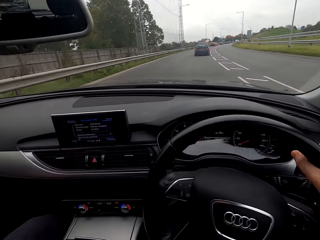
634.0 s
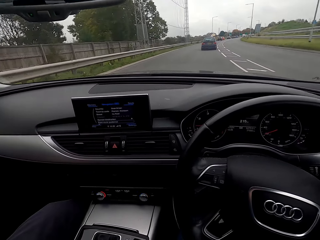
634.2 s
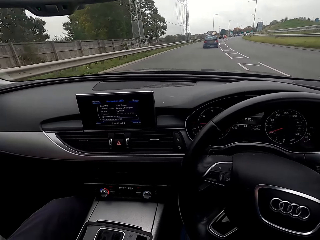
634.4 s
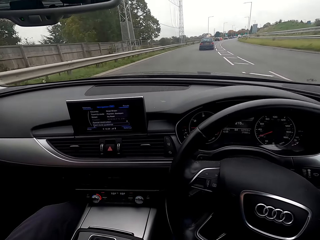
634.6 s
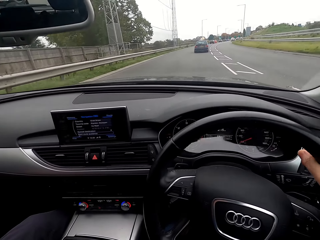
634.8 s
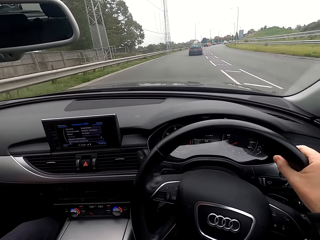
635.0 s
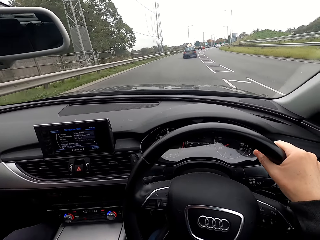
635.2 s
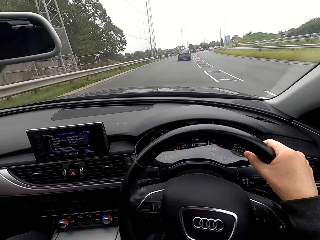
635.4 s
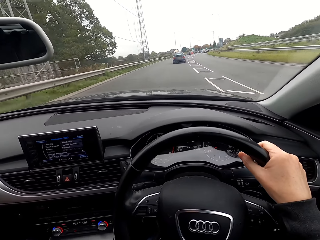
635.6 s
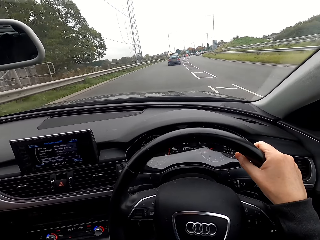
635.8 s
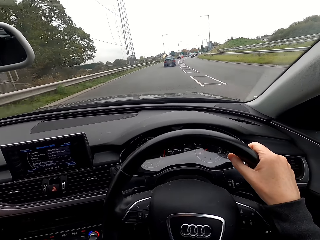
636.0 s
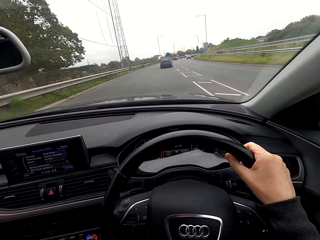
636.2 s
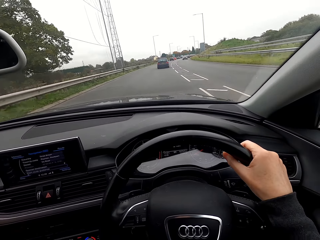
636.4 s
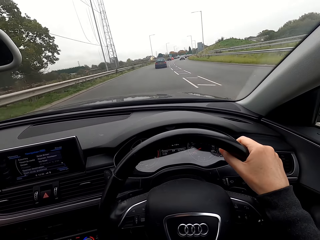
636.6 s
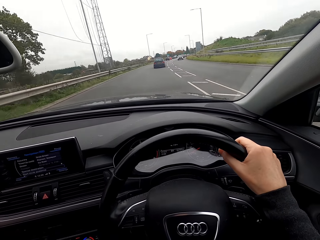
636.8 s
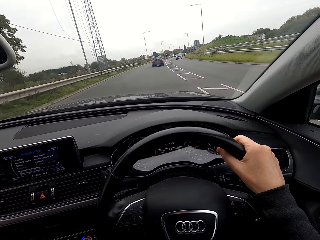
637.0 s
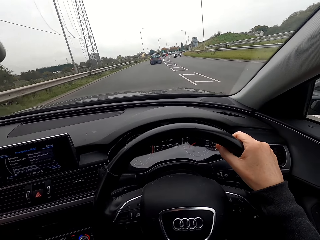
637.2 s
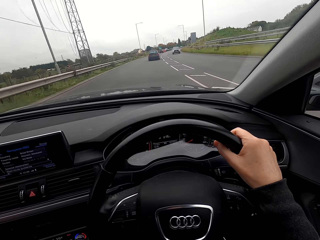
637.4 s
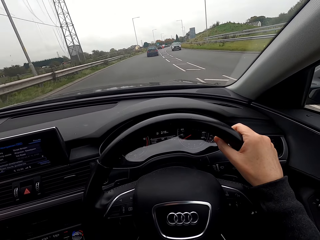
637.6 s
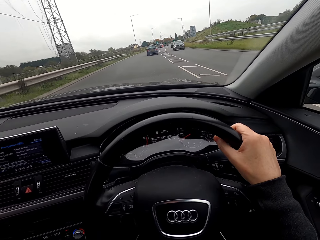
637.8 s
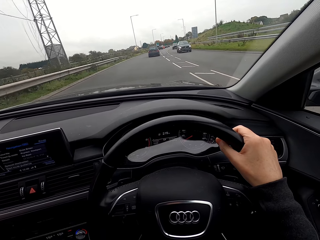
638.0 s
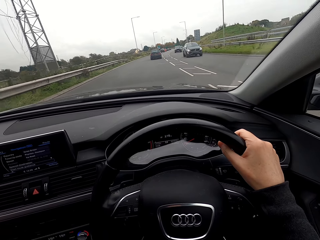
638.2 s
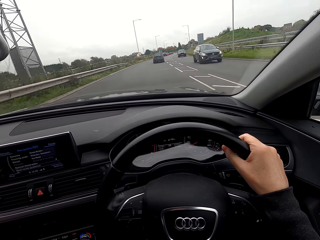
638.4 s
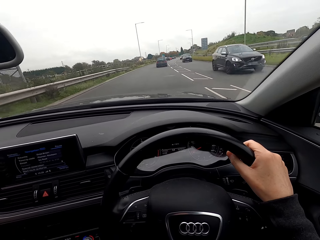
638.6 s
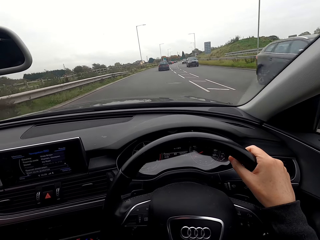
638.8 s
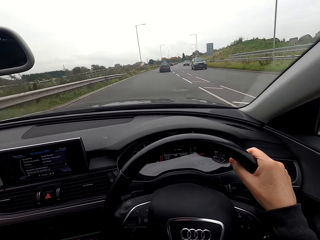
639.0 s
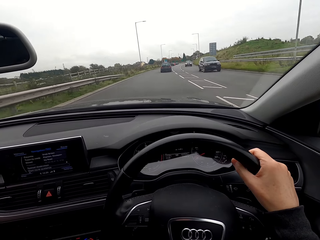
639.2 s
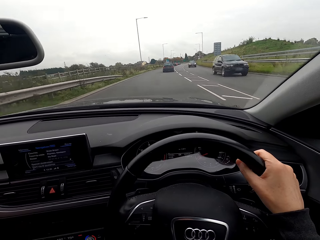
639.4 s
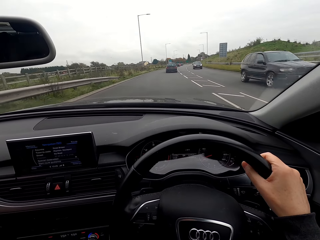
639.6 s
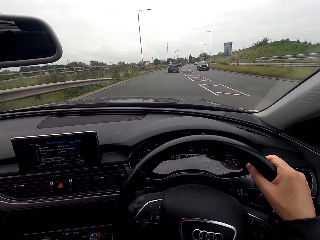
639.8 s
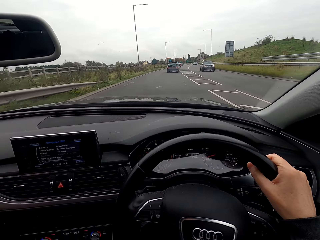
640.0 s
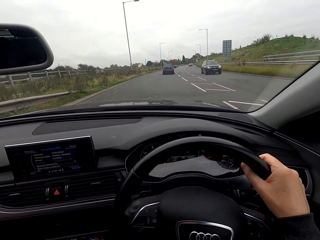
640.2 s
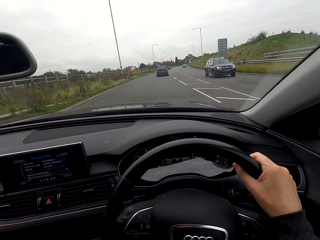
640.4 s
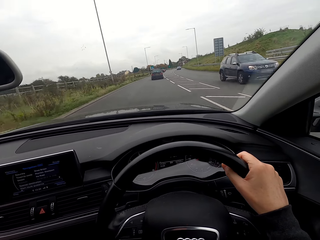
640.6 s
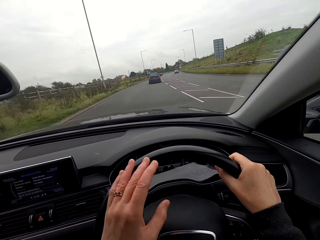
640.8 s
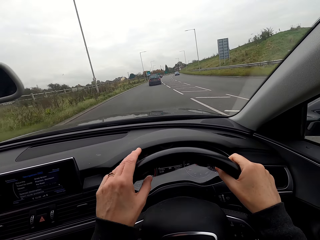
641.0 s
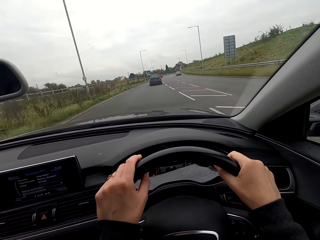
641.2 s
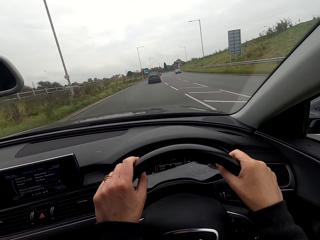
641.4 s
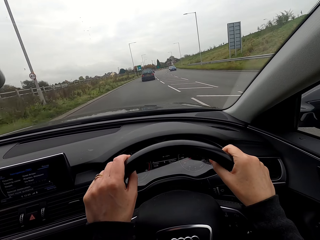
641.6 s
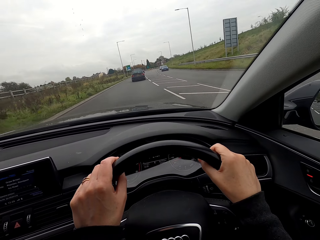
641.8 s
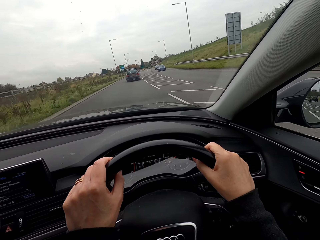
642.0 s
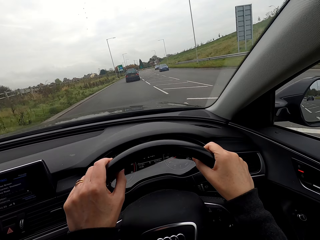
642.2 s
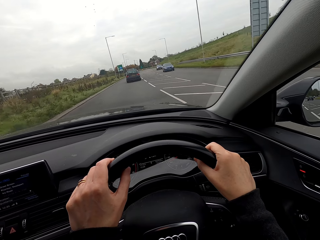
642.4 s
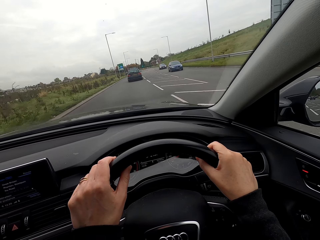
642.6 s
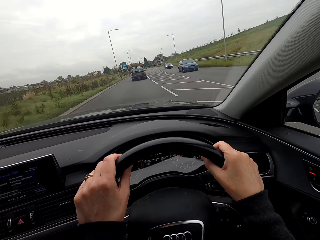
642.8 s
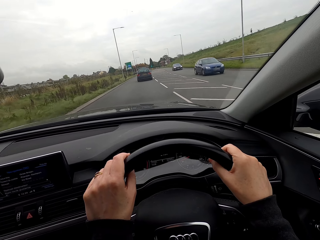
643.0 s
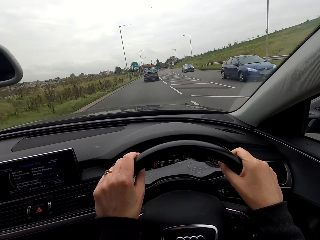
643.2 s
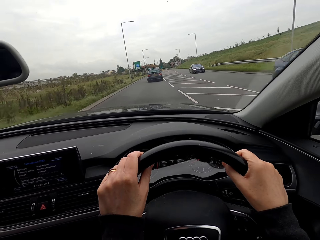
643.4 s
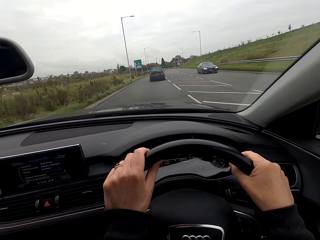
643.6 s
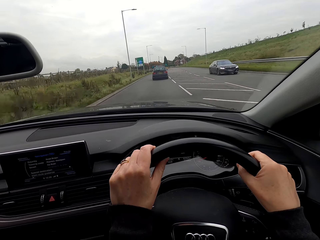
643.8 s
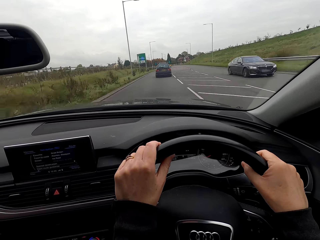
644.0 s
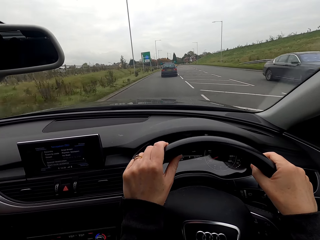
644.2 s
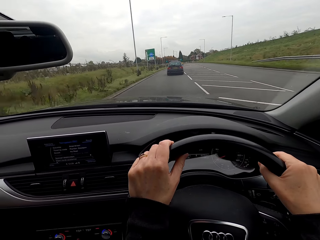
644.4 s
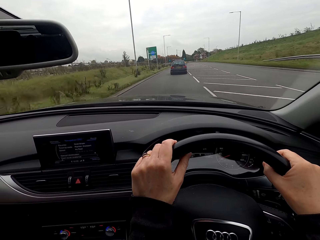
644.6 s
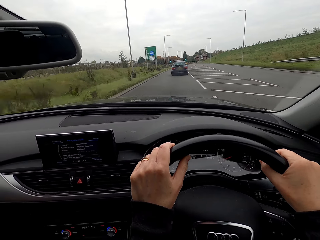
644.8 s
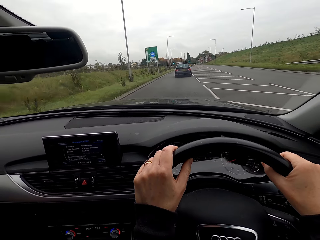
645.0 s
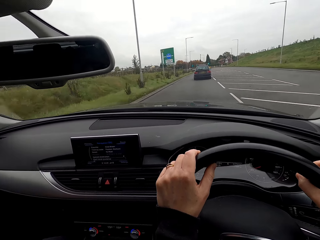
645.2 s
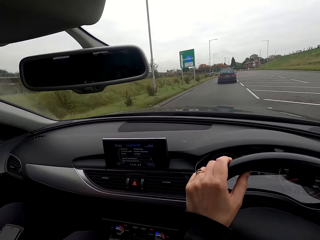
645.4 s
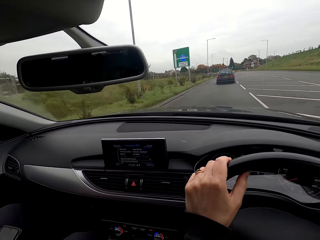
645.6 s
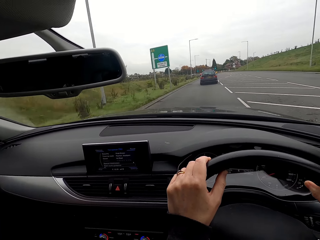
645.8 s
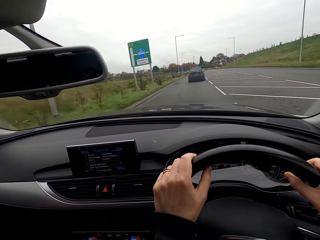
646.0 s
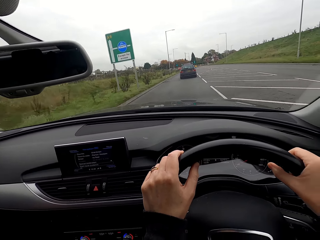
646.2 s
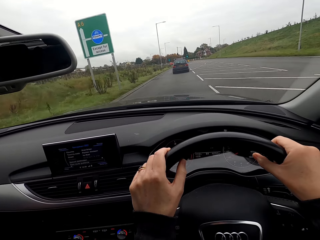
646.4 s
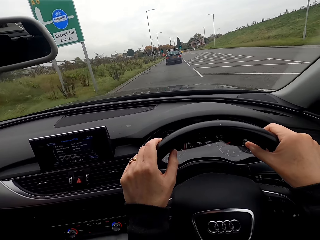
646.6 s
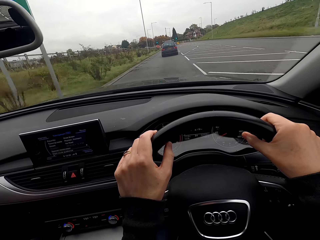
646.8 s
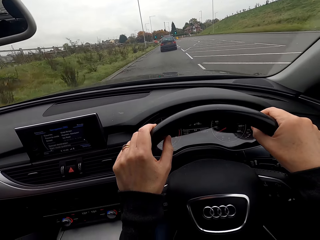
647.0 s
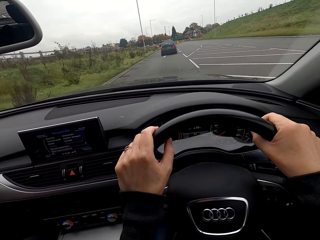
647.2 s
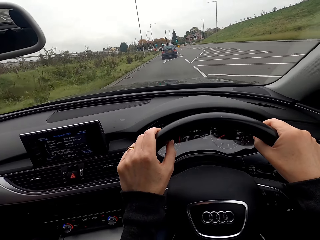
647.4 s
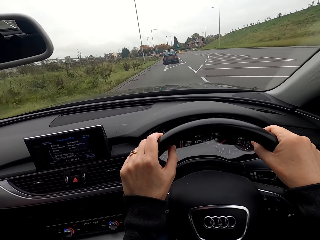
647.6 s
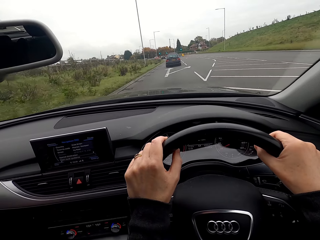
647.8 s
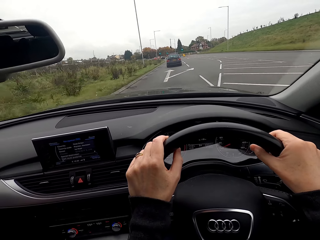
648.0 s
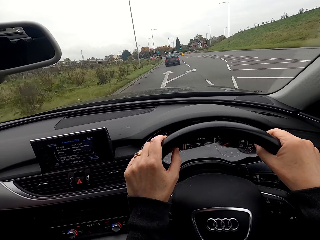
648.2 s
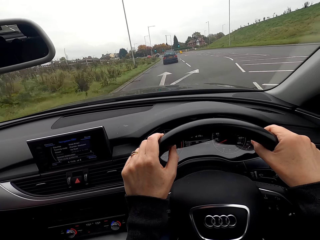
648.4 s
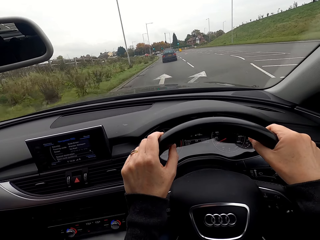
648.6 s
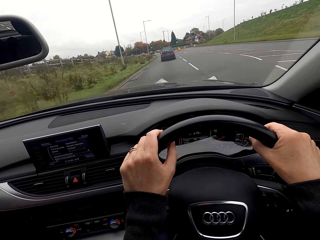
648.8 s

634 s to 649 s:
A black car drives past the camera wearer repeatedly. They hold the car steering with both hands. A black car drives past them, and again.

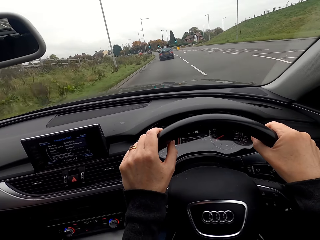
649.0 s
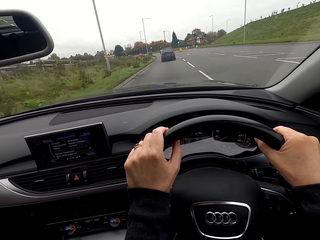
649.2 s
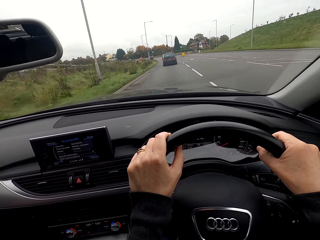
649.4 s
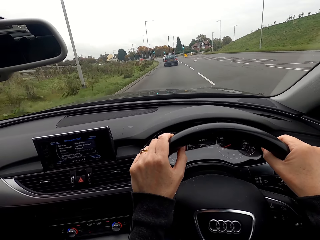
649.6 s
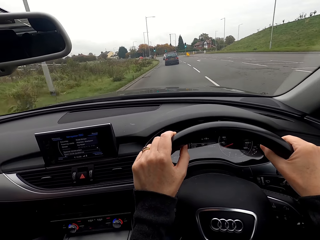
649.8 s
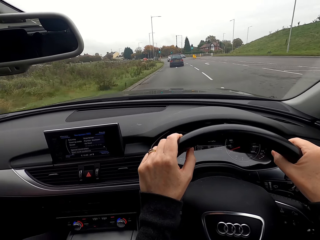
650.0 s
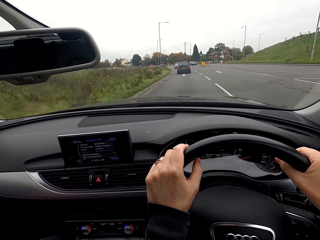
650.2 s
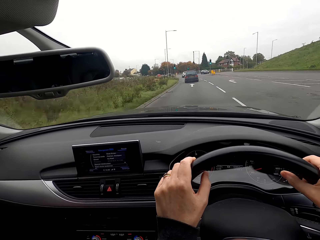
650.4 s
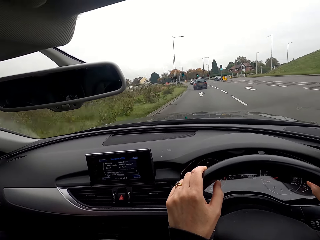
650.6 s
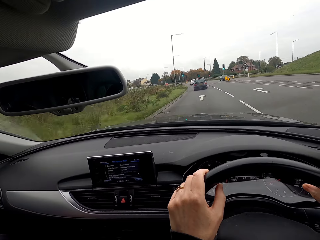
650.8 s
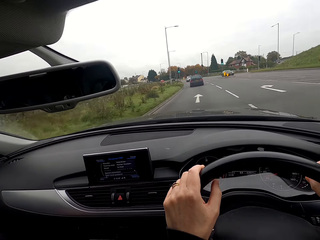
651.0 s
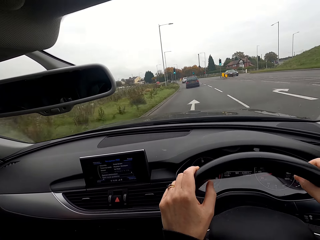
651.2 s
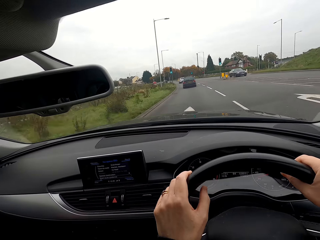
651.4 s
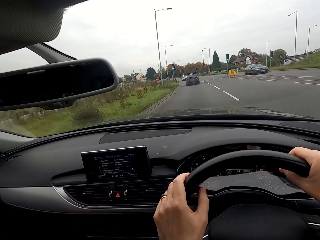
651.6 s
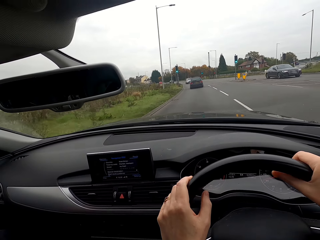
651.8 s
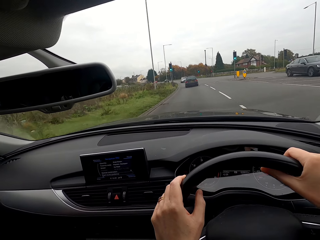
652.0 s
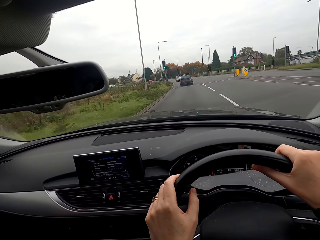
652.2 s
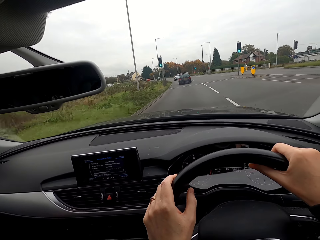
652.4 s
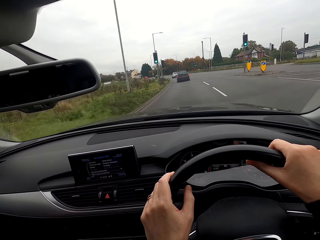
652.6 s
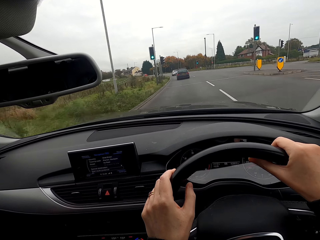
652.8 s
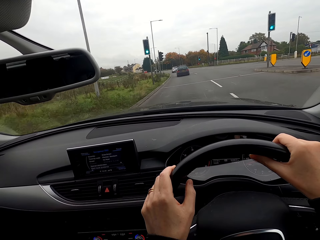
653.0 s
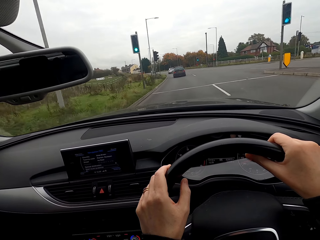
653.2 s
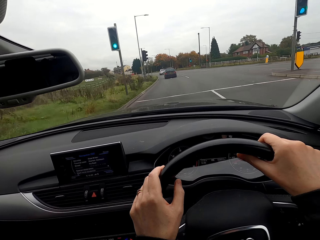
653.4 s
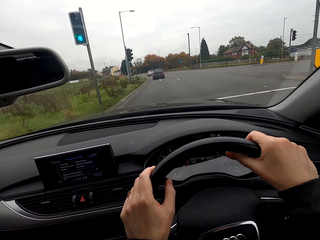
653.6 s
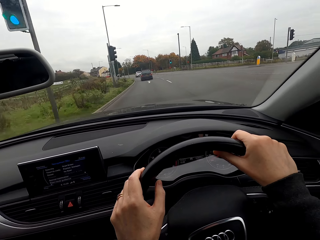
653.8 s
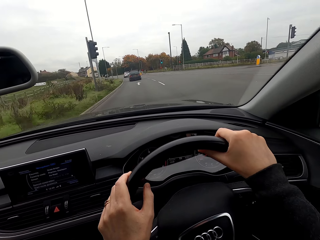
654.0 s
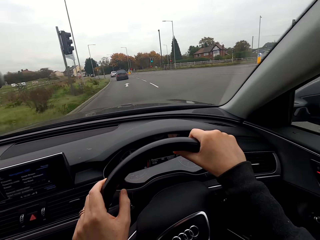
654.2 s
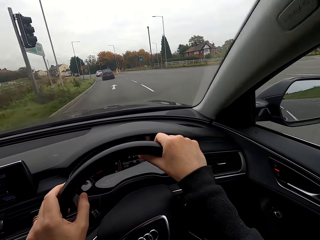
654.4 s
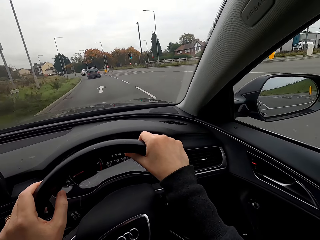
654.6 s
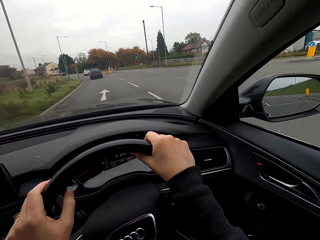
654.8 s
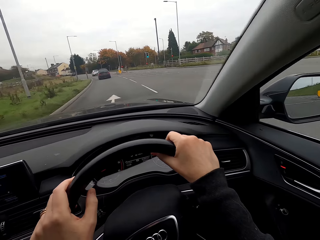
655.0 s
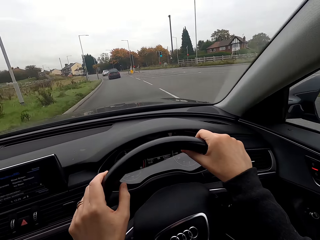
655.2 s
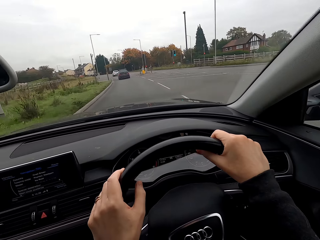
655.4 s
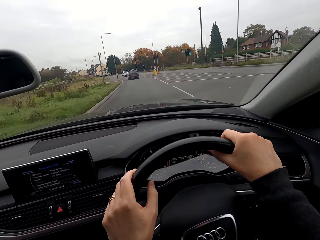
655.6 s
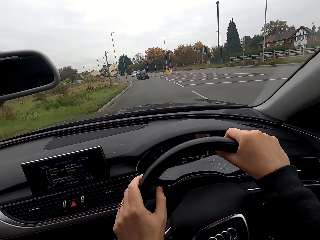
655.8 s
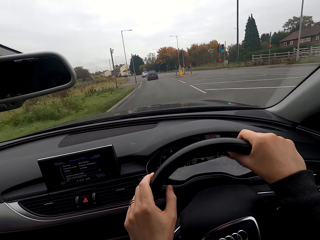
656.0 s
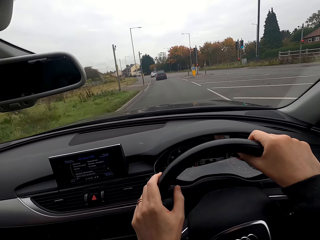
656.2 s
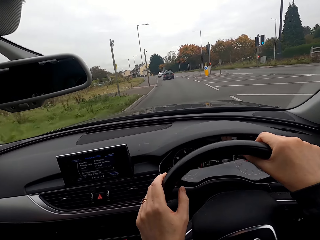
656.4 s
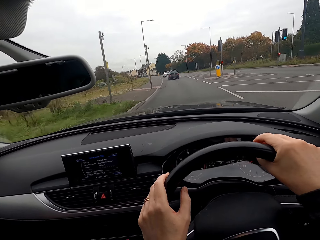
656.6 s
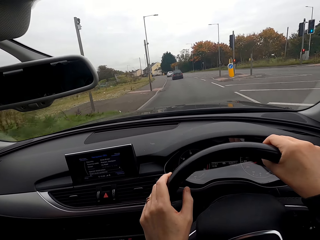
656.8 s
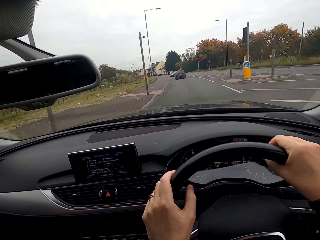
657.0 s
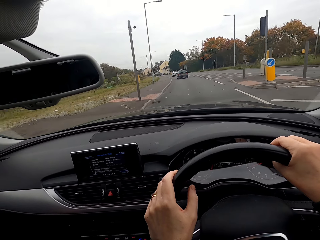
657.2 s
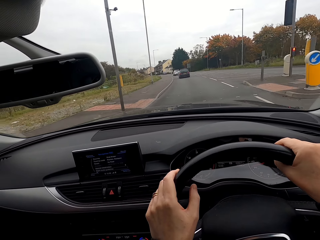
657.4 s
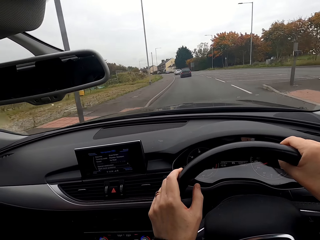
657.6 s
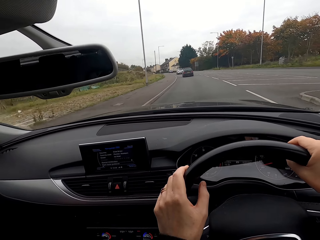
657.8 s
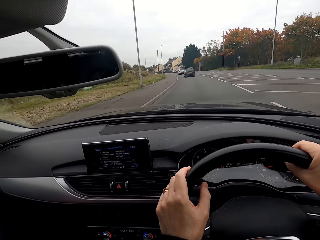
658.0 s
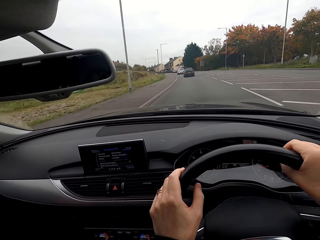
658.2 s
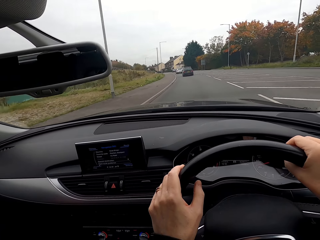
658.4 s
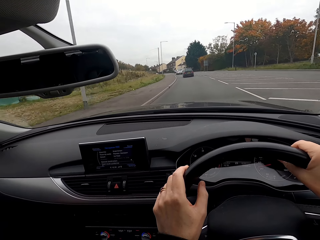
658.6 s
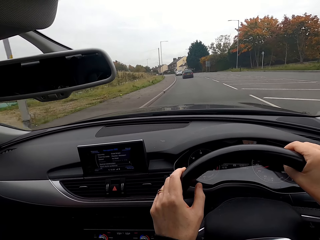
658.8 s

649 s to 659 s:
A black car drives past the camera wearer. They interact with the man.
